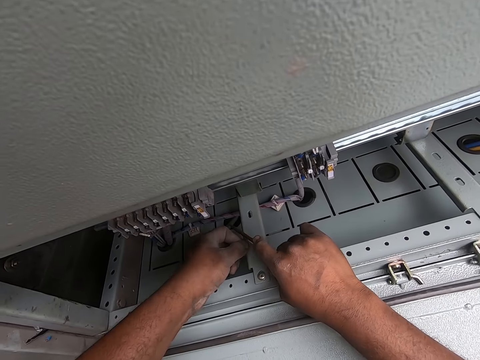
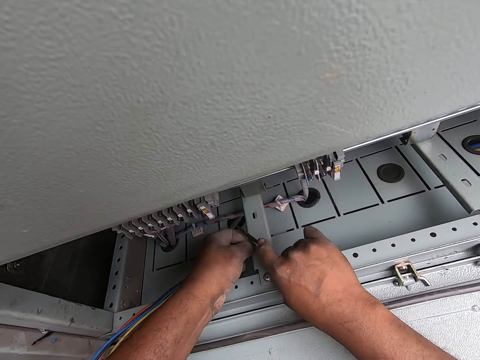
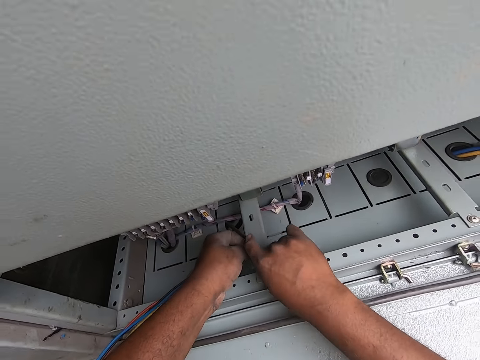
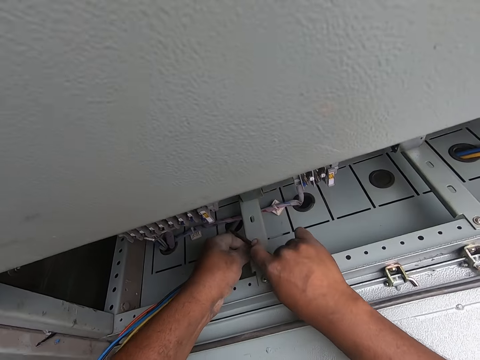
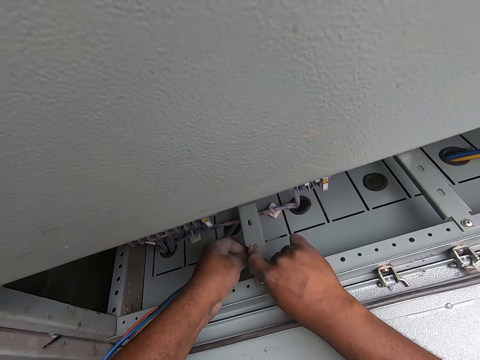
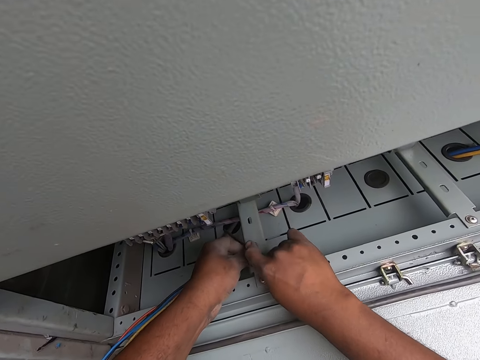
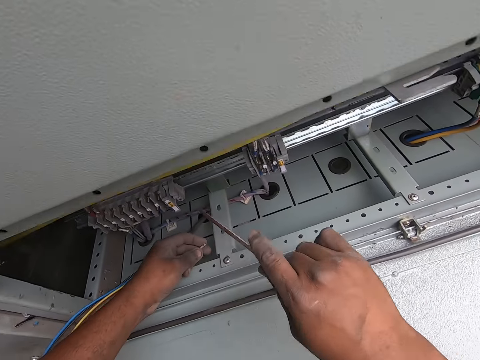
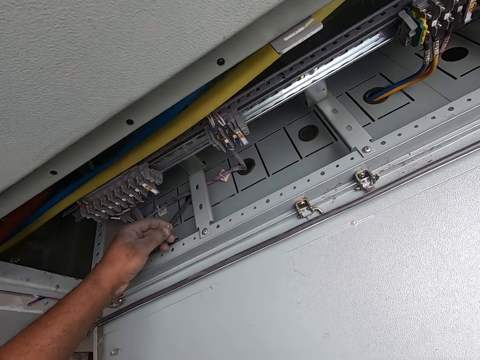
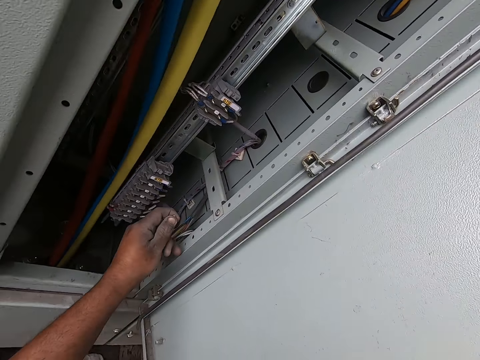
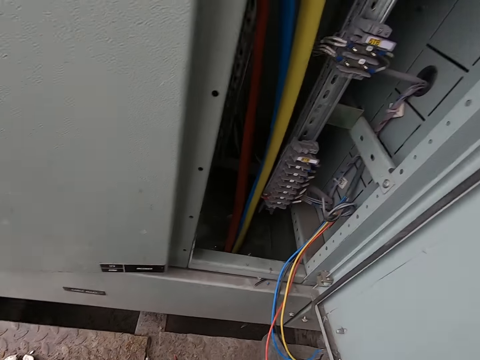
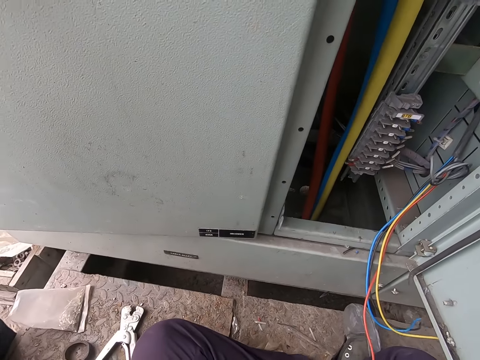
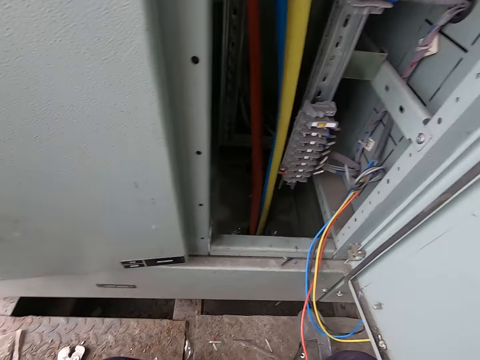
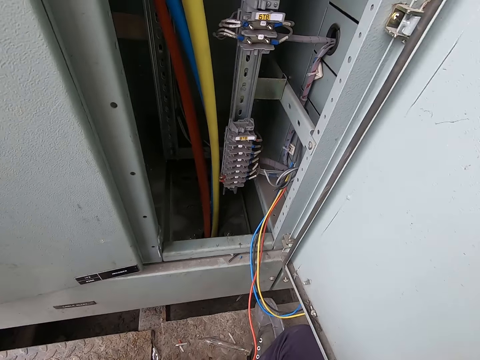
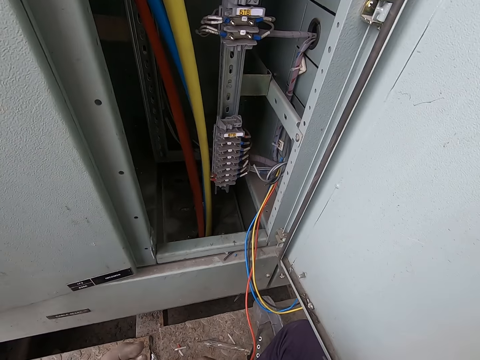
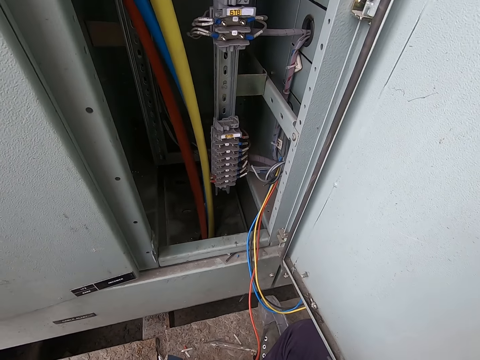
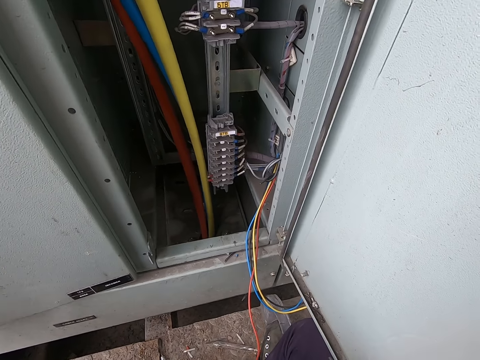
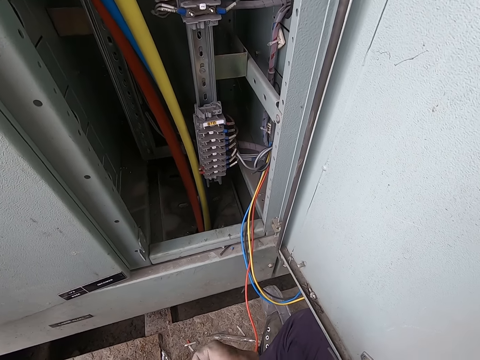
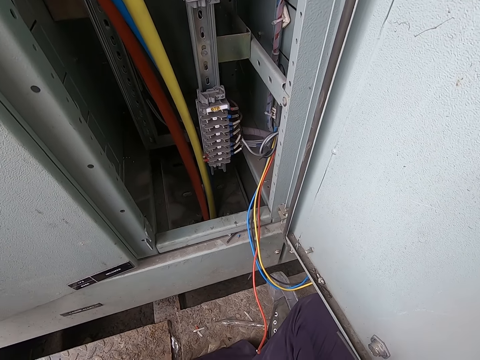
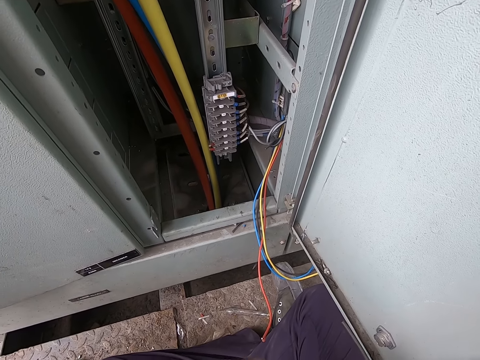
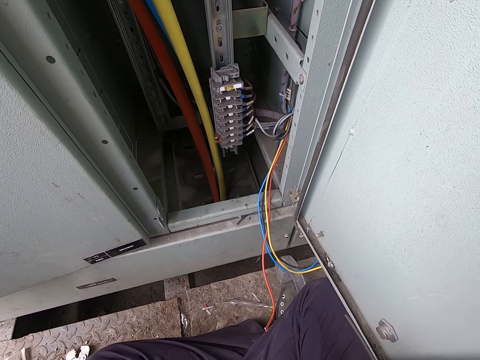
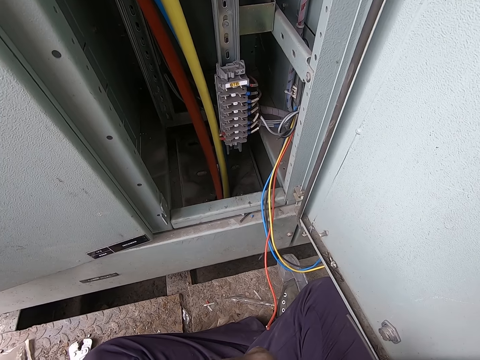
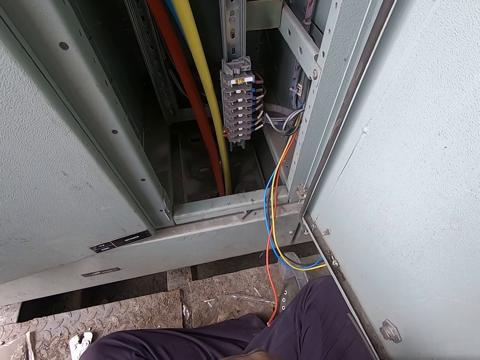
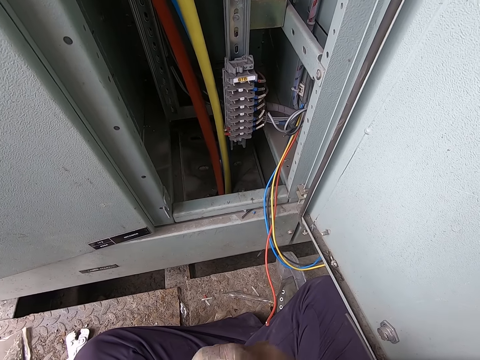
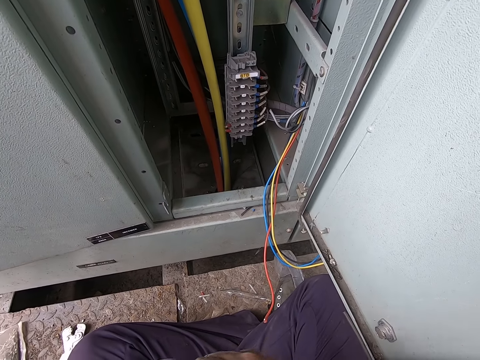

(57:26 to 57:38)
The camera wearer cuts the white wire and the black wire with the cutter knife in his right hand. He looks.

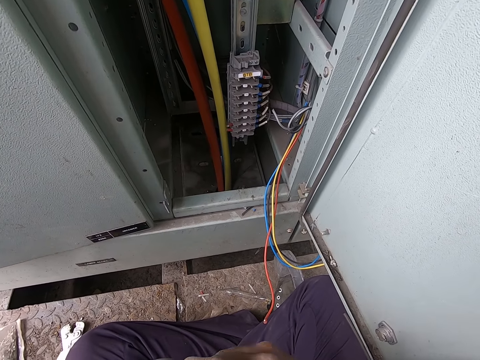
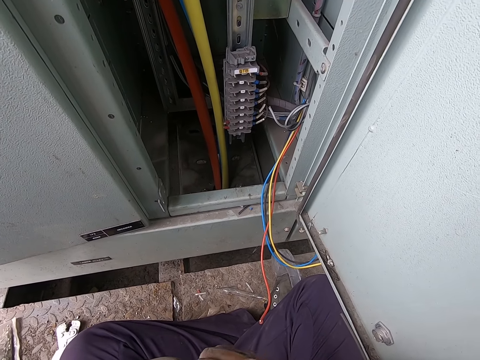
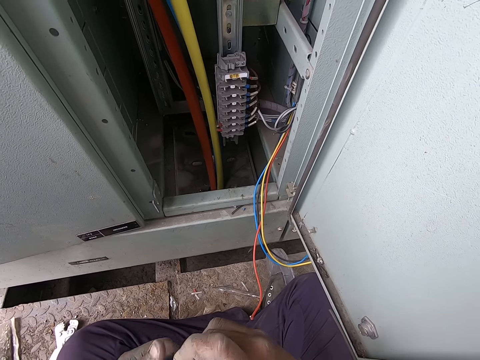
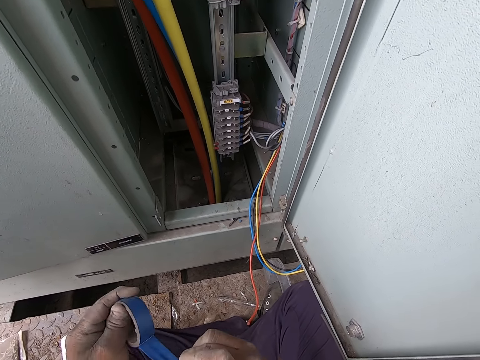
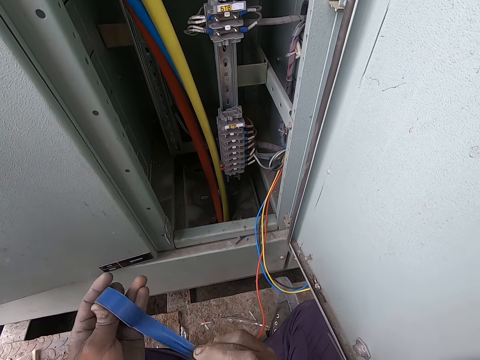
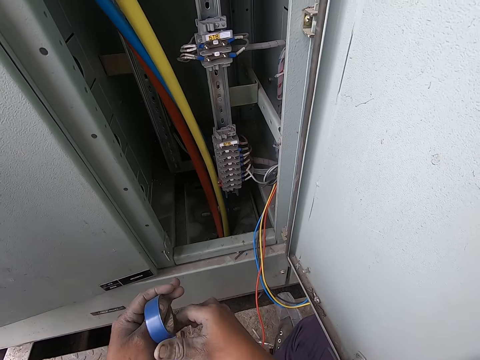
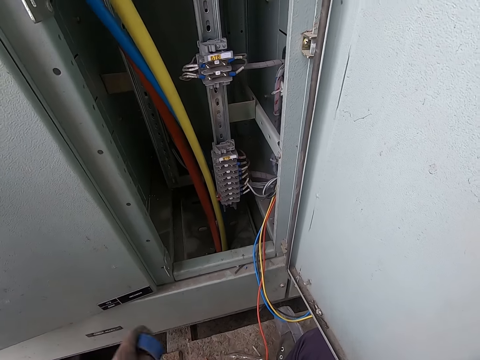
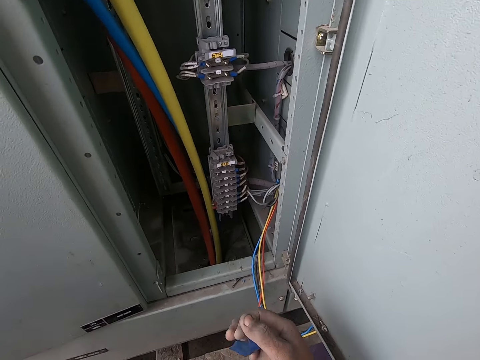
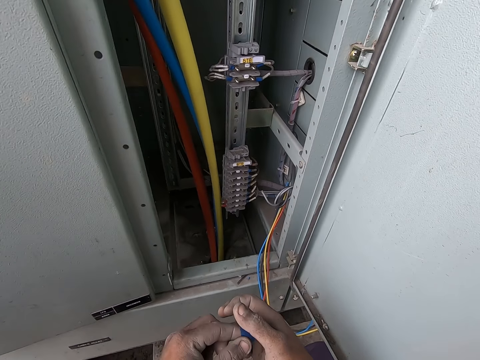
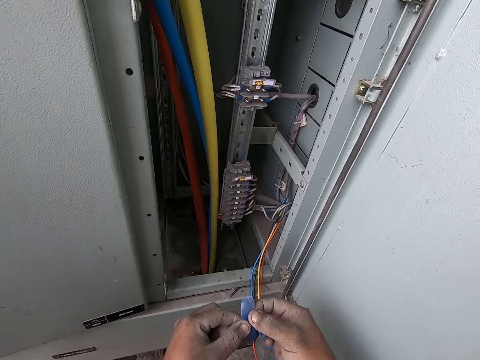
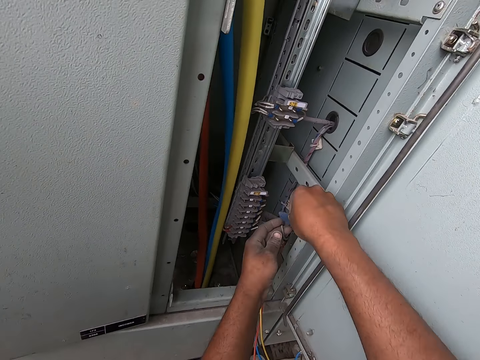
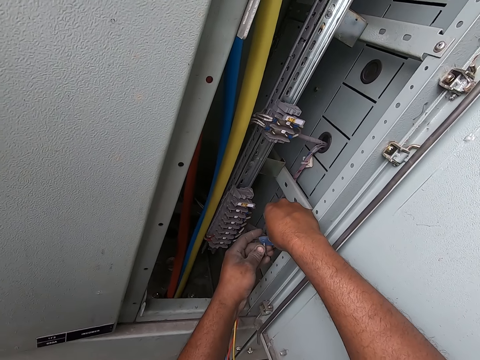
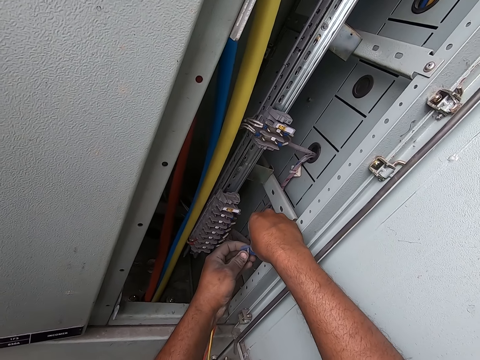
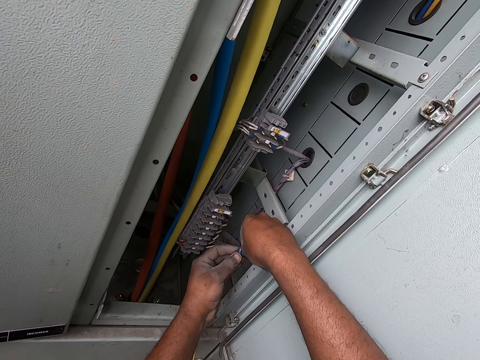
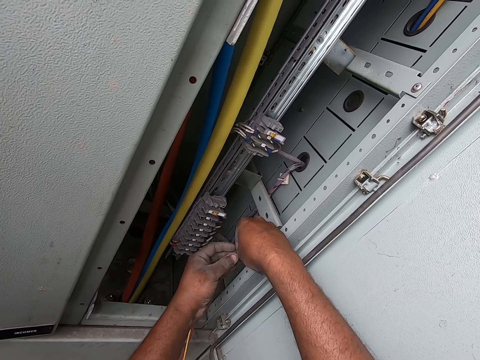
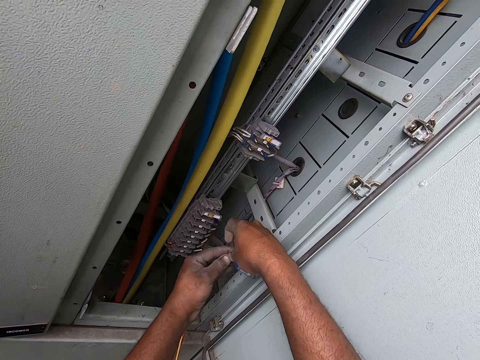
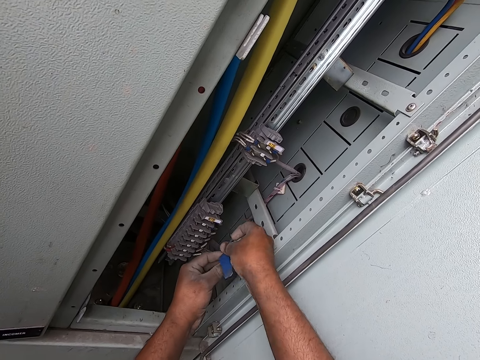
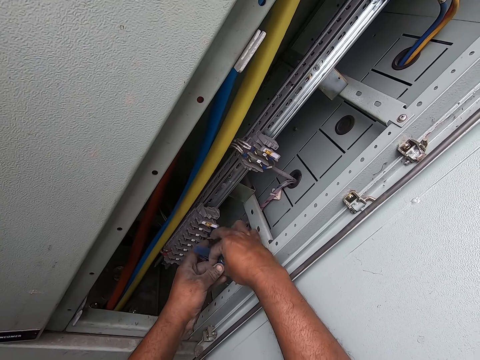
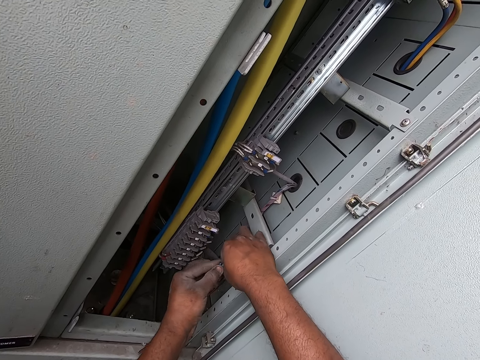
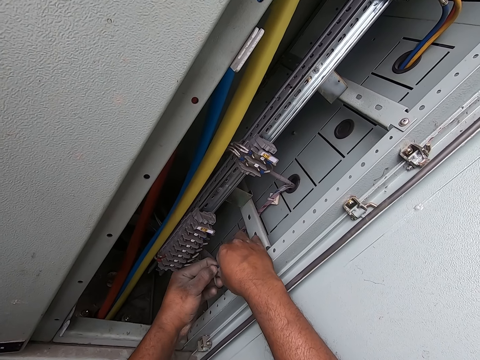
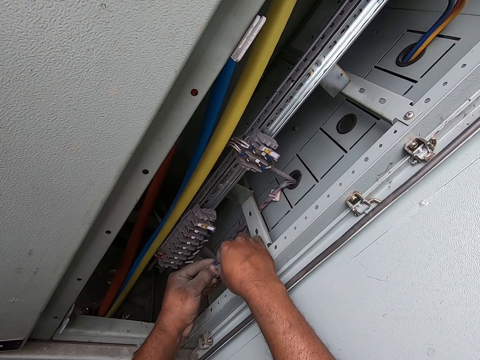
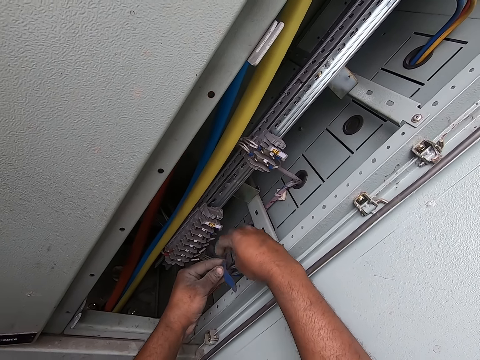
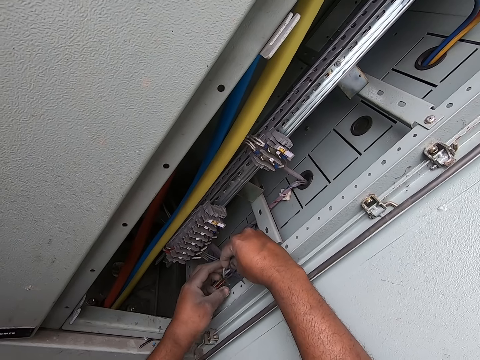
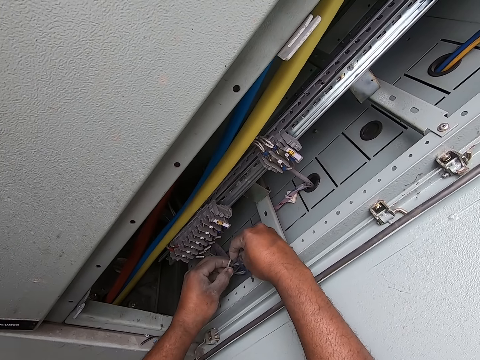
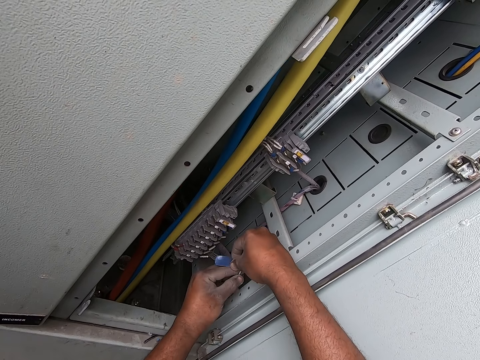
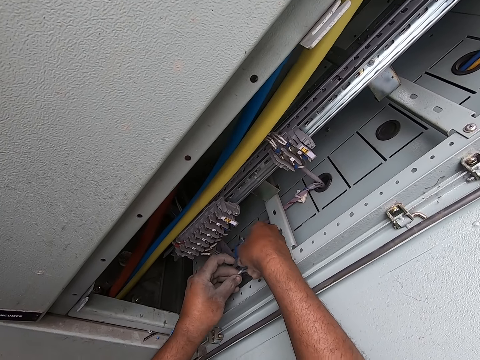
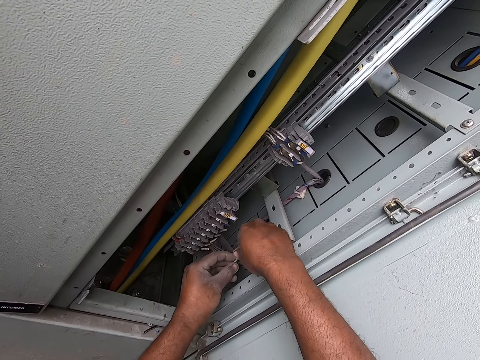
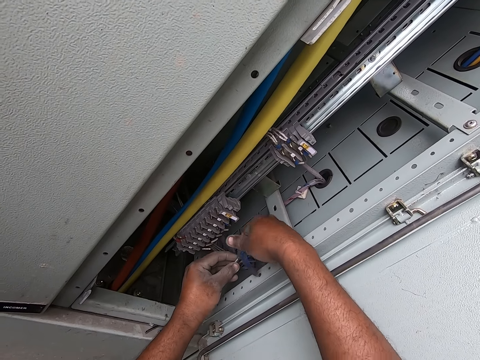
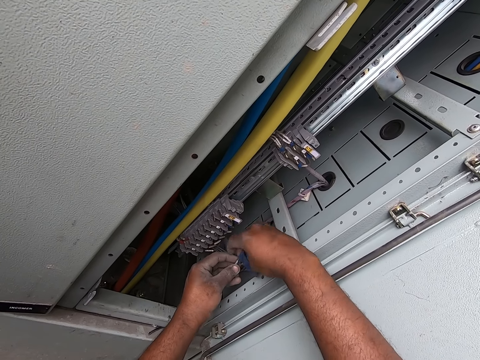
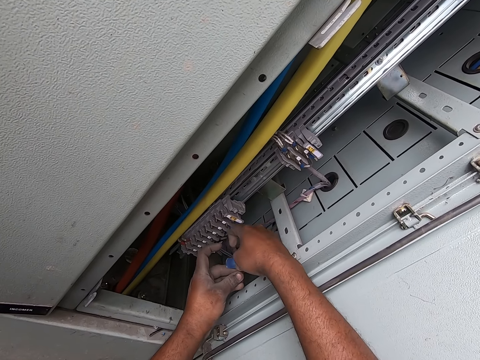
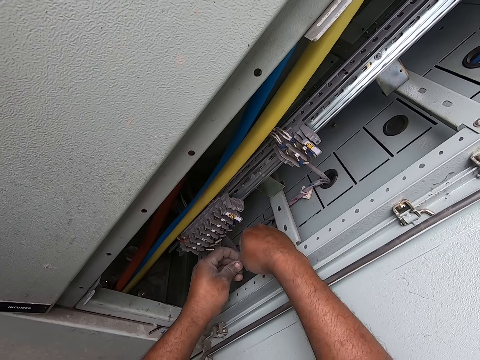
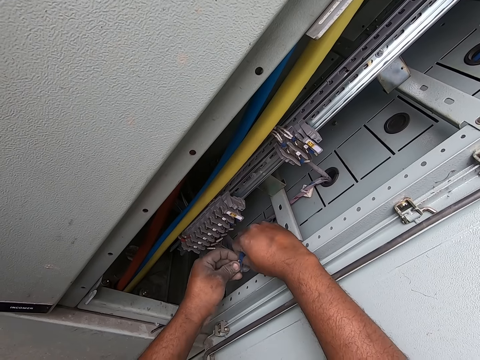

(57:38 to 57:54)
The camera wearer peels a piece of masking tape from a roll of masking tape with his right hand. He adjusts the tape. He cuts the masking tape from the roll of masking tape with his right hand. He holds the masking tape with both hands. He holds the black wire and the white wire with his left hand. He wraps the masking tape around the black wire and the white wire with both hands.
